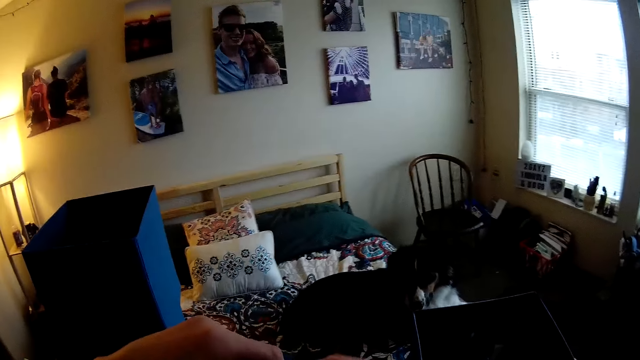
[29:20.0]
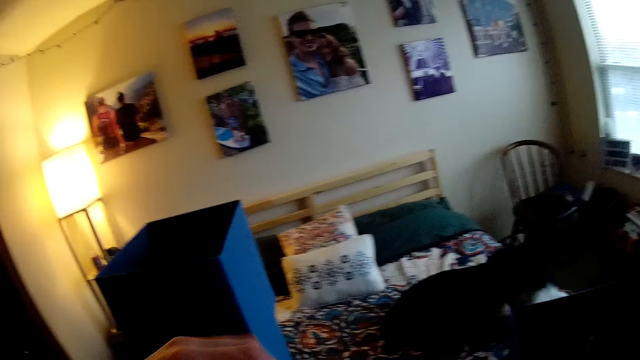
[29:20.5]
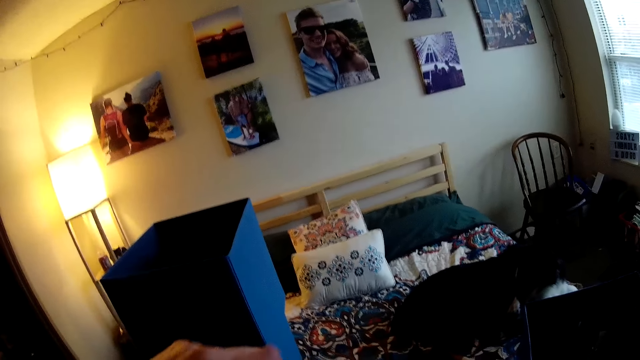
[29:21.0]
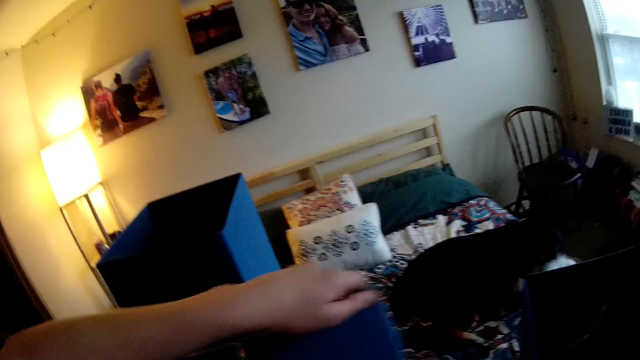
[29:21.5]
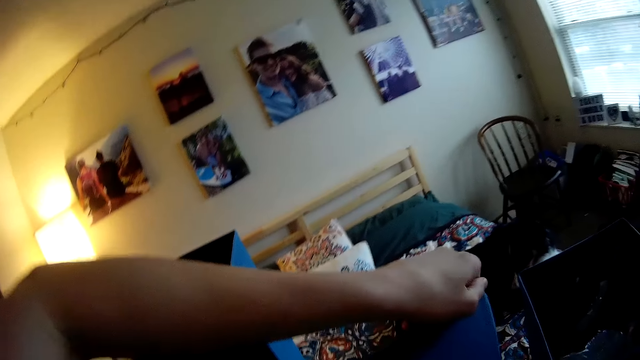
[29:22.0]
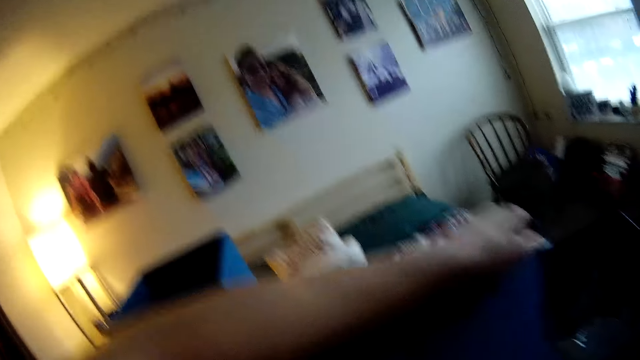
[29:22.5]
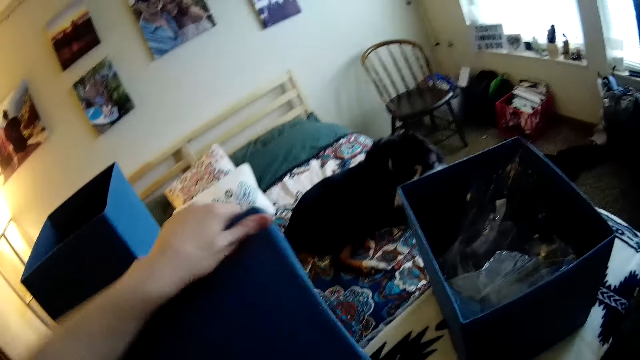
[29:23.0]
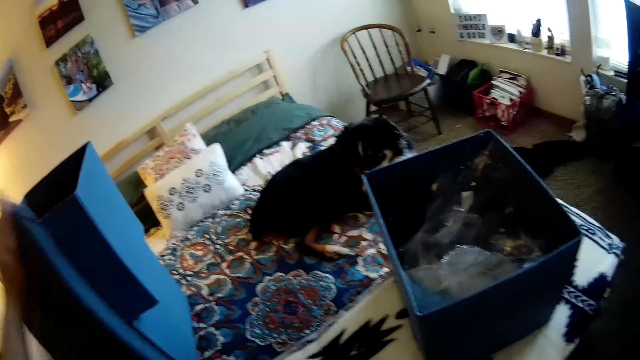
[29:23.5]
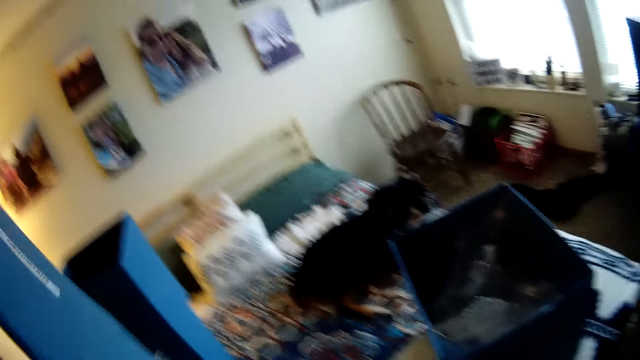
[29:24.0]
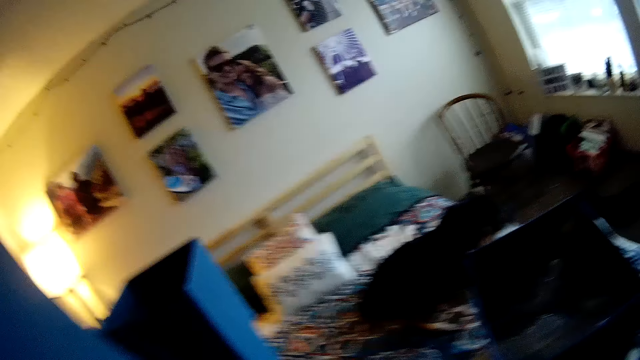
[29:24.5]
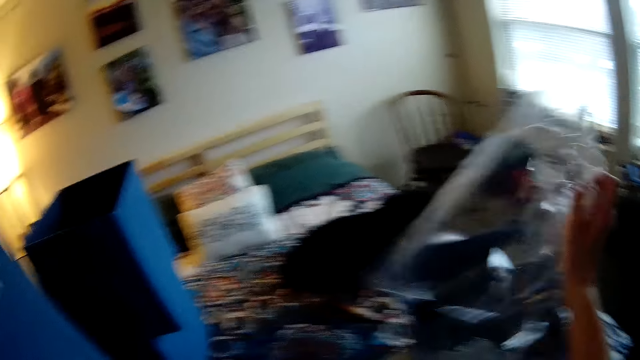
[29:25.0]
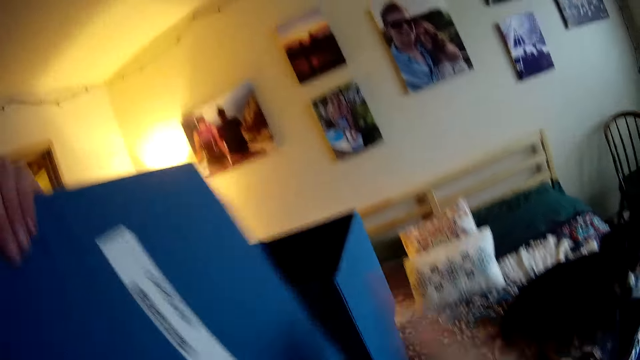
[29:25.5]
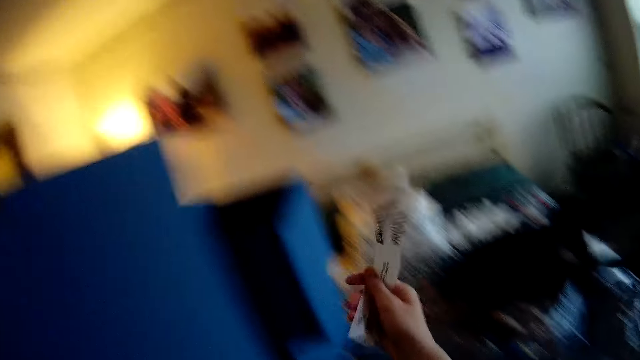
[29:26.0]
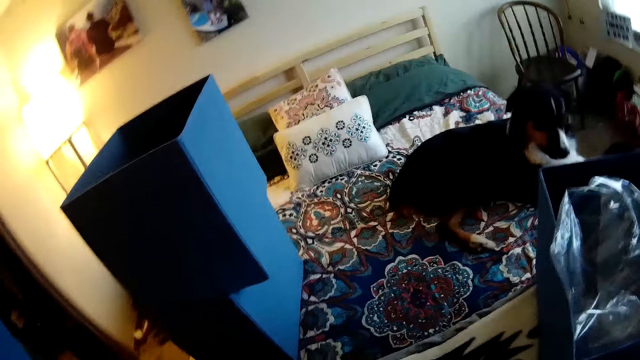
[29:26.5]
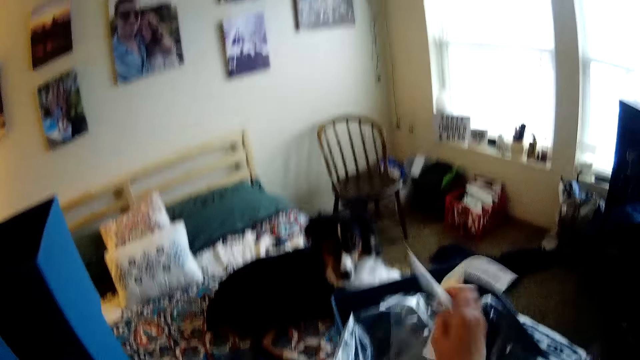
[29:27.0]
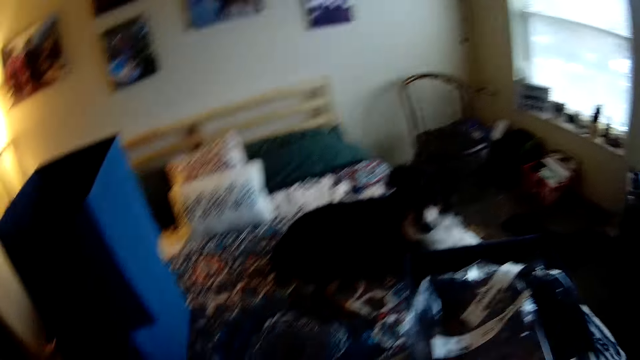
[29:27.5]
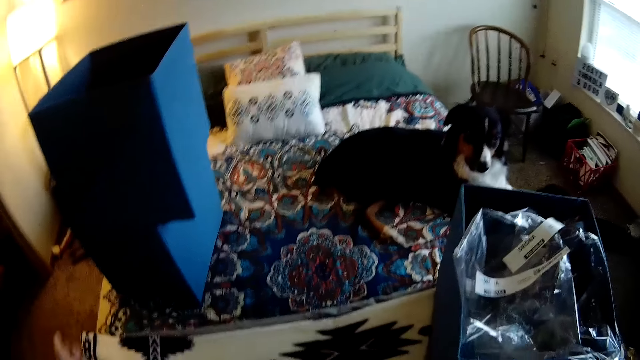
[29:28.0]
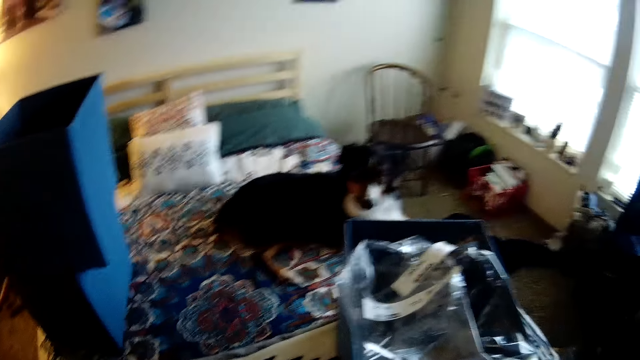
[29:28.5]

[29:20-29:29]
The camera wearer pulls the wrapping paper. They stand the folded box. They put the wrapping paper in the box. They throw the seal in the dustbin. They lift the folded box in the left hand. They take the paper. They throw the sellotape in the dustbin. They put the paper in the box.

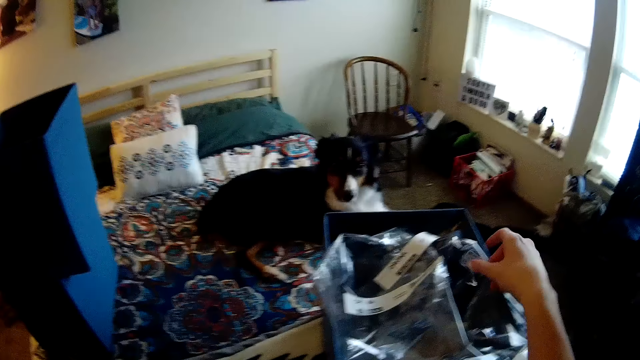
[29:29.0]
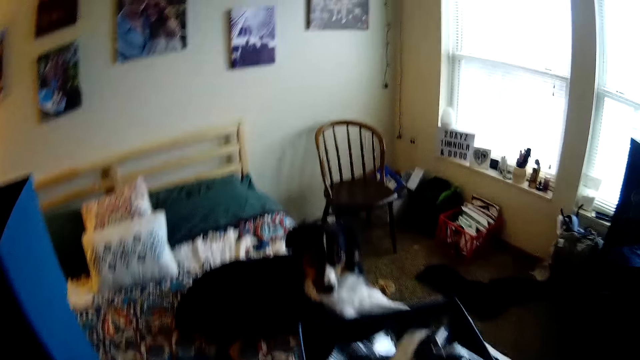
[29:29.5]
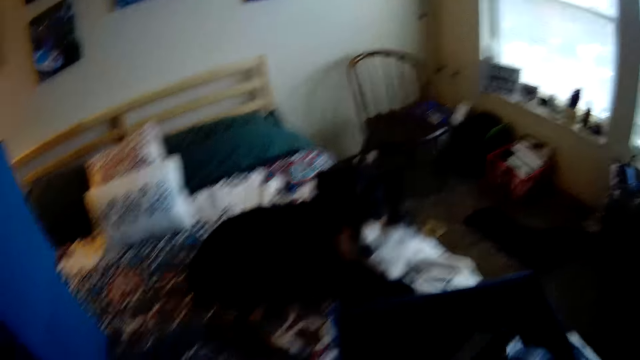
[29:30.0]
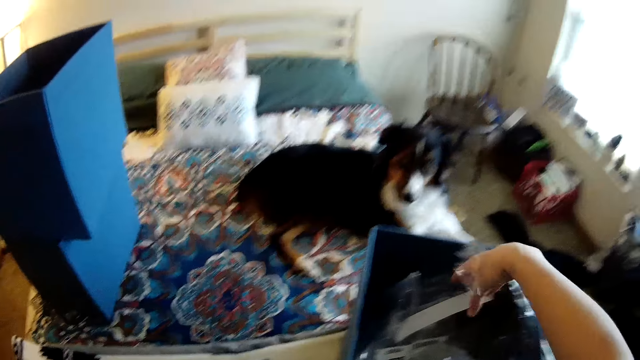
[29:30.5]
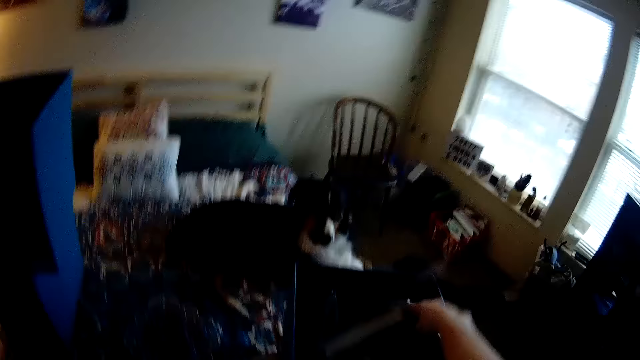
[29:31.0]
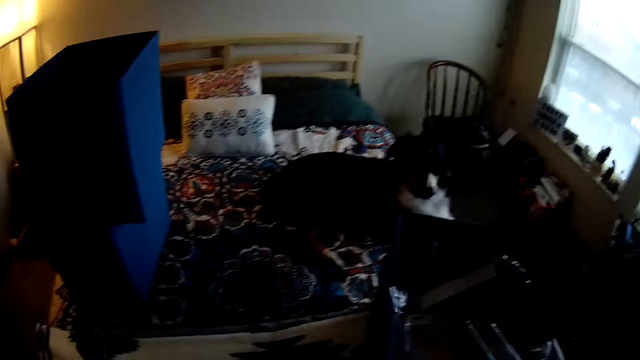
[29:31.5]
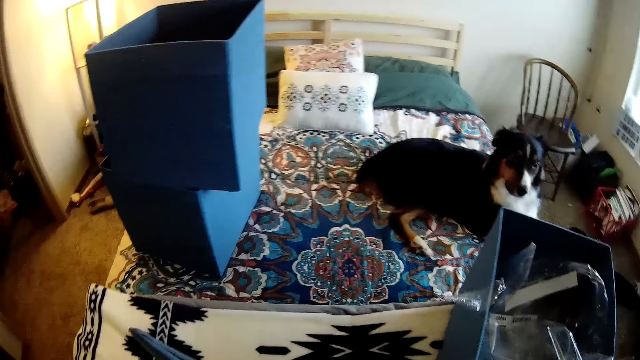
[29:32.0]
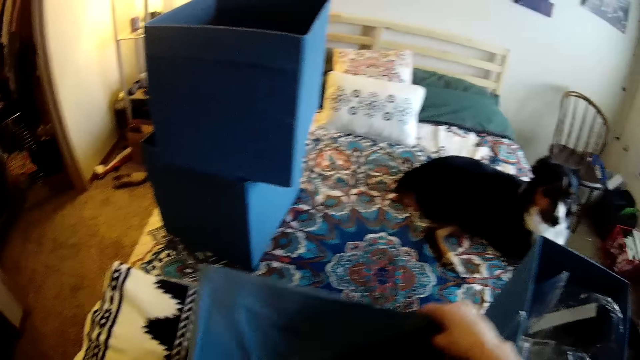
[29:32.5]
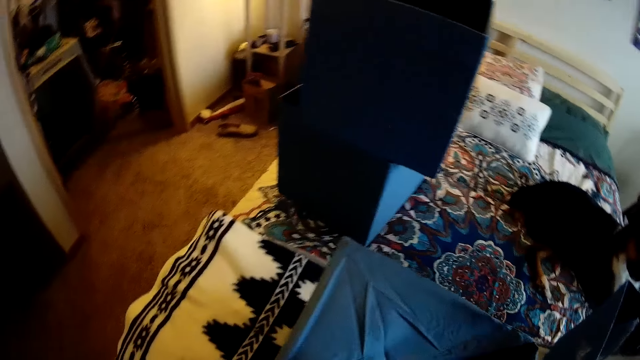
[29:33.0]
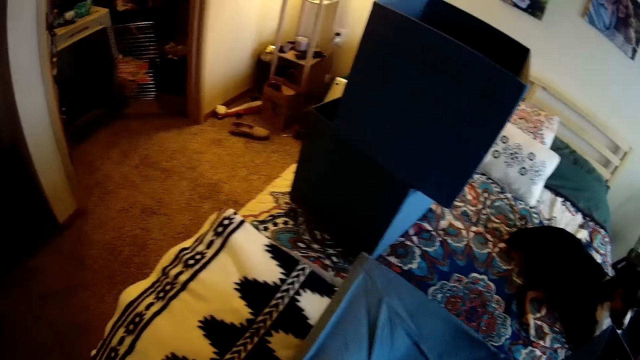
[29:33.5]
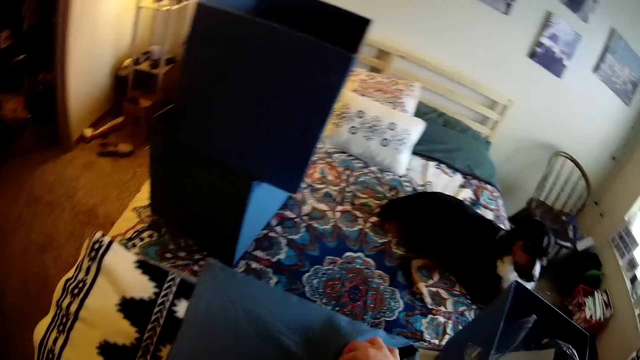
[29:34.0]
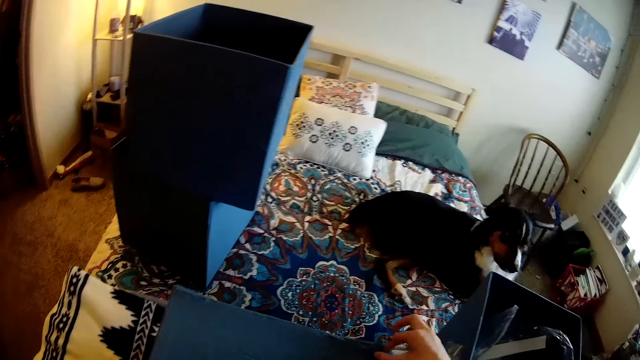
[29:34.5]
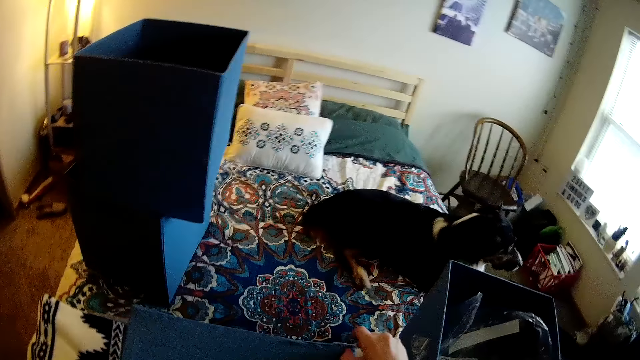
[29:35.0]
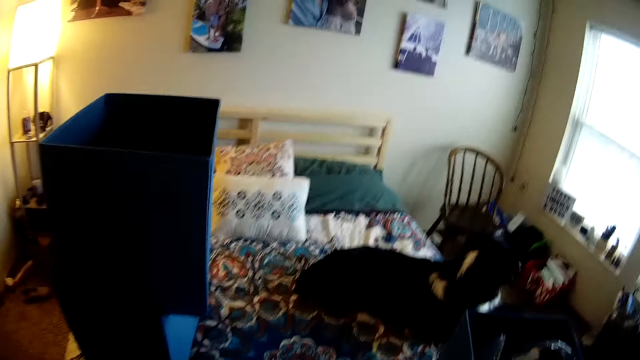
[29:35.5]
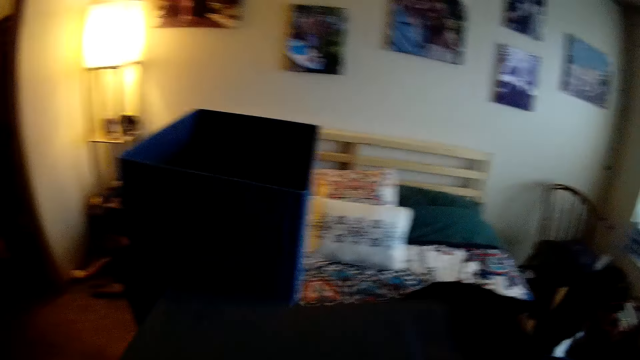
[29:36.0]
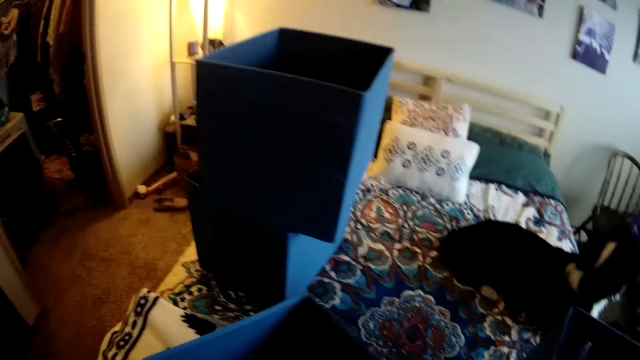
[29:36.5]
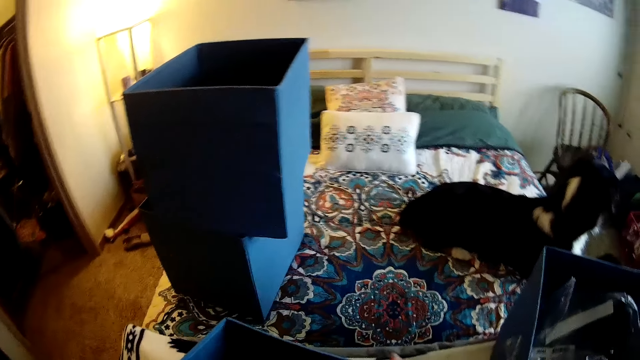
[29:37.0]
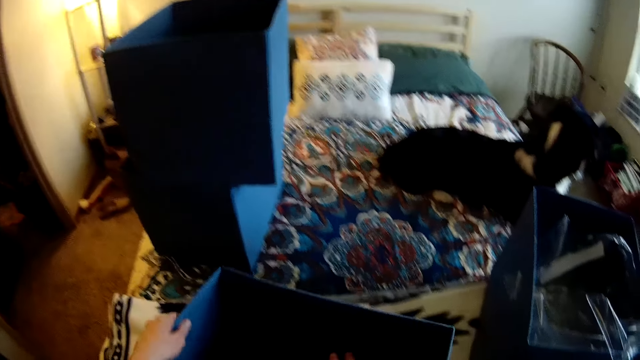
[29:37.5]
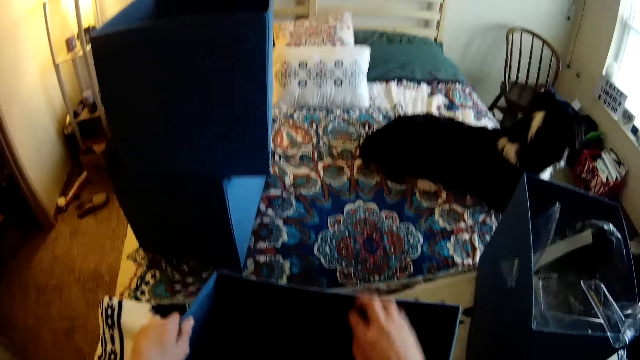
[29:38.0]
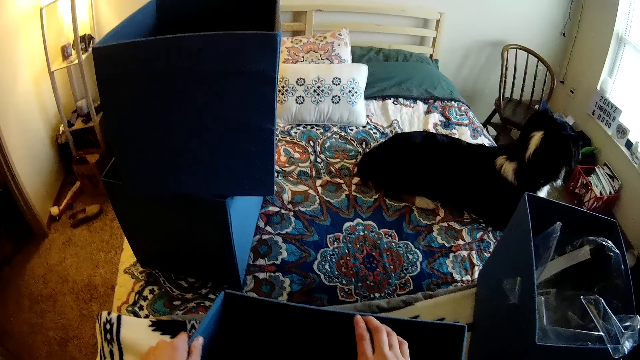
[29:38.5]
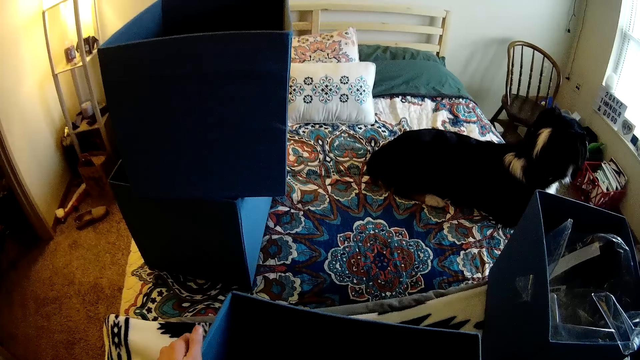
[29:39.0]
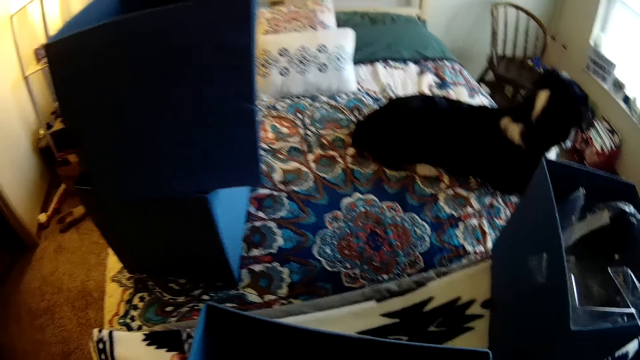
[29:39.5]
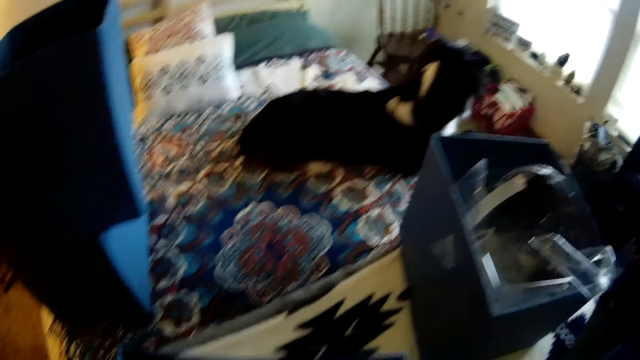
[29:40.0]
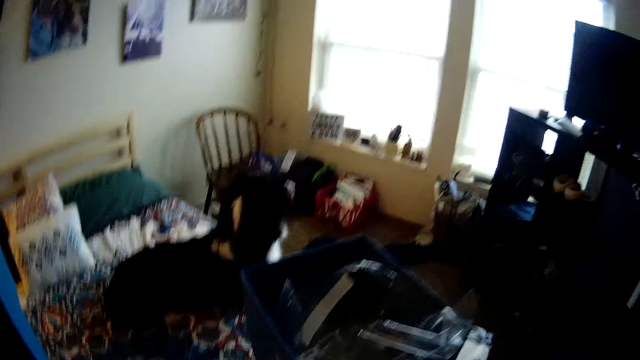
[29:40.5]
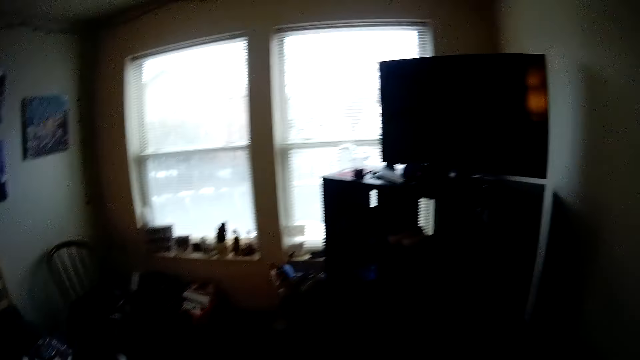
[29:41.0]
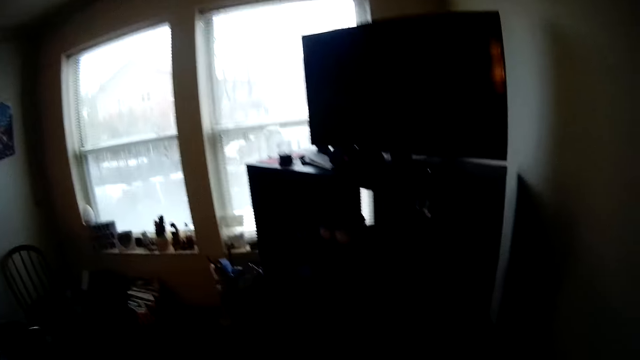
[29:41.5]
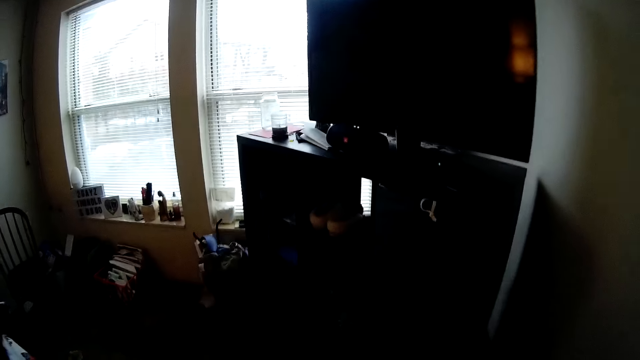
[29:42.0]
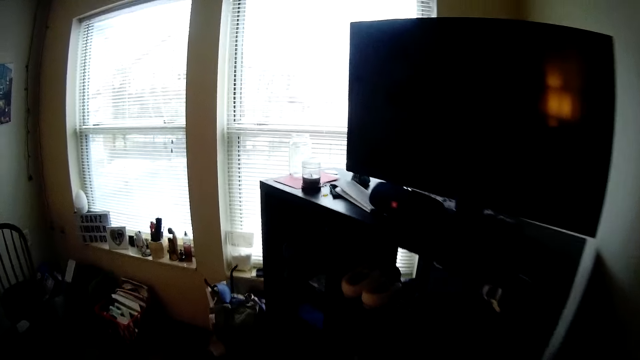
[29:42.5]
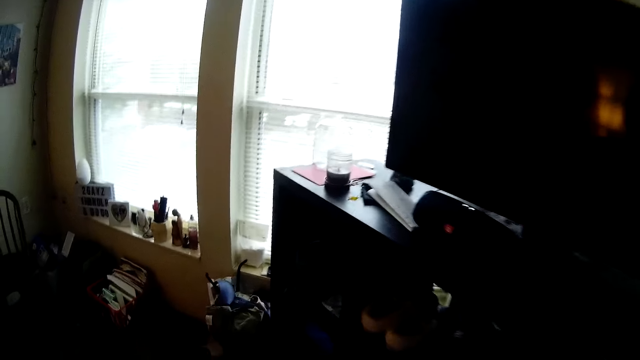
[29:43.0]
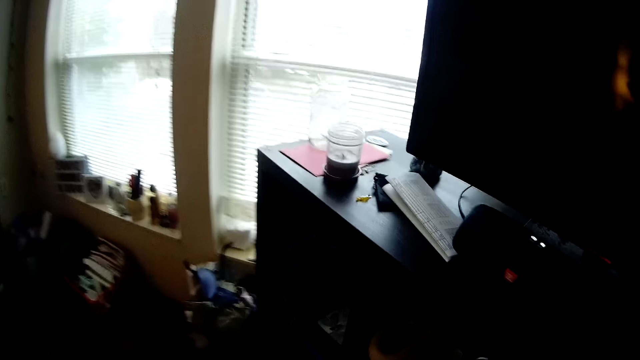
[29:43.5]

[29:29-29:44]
The camera wearer throws the sellotape in the dustbin. They put the piece of wrapping paper in the box. They throw the sellotape in the dustbin again. They unfold the box. They zip the base of the box. They turn the box upright. They move the hand in the box. They open the top of the box. They walk to the cupboard.
